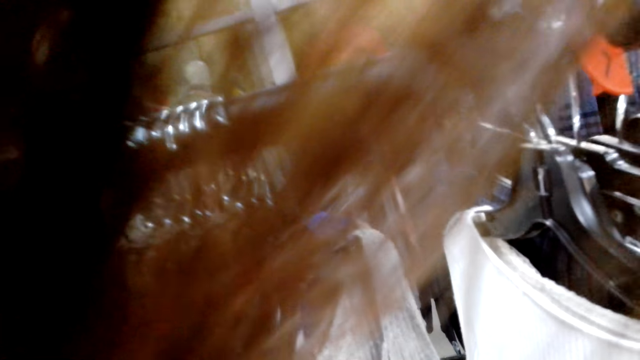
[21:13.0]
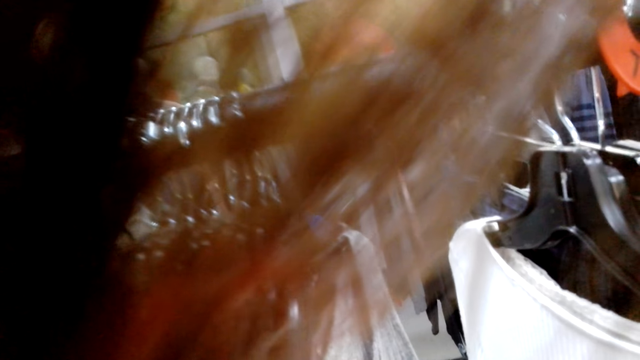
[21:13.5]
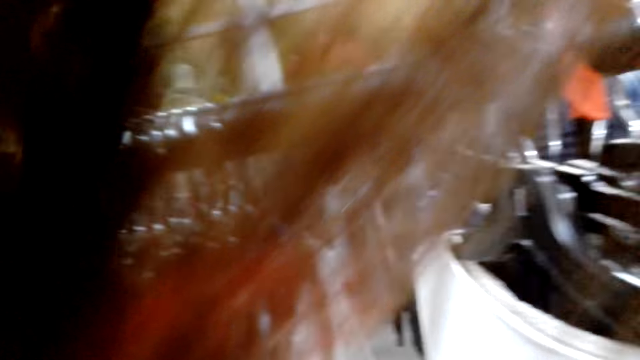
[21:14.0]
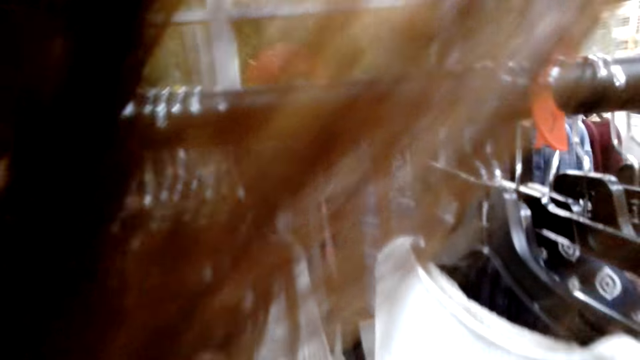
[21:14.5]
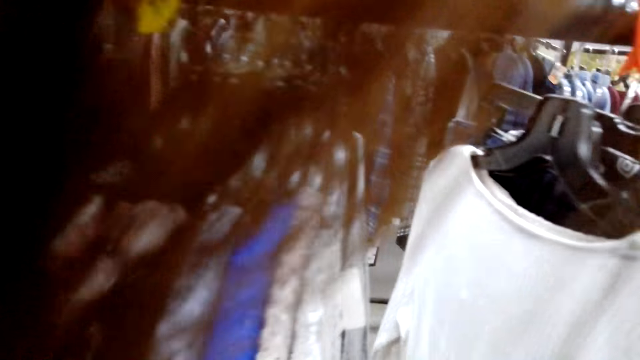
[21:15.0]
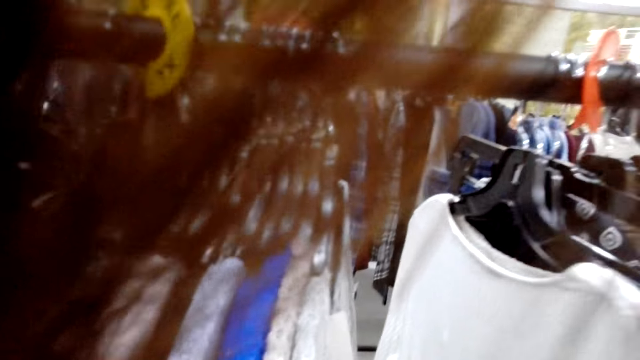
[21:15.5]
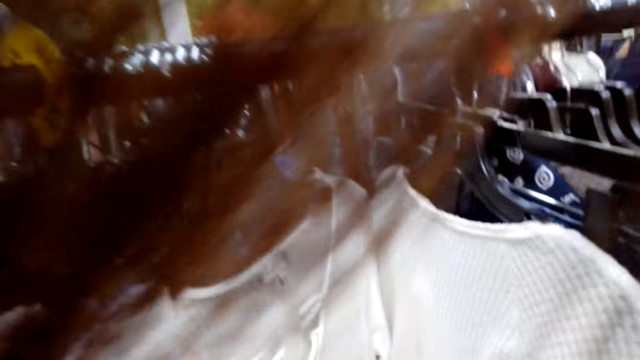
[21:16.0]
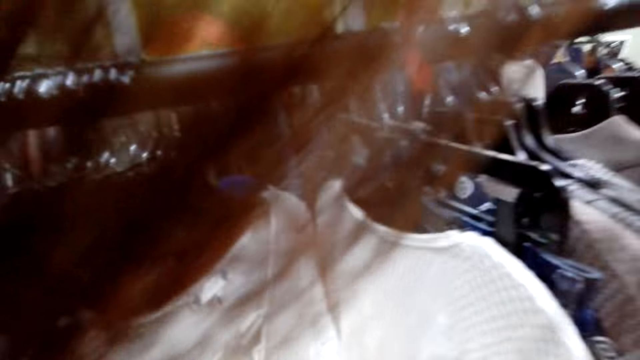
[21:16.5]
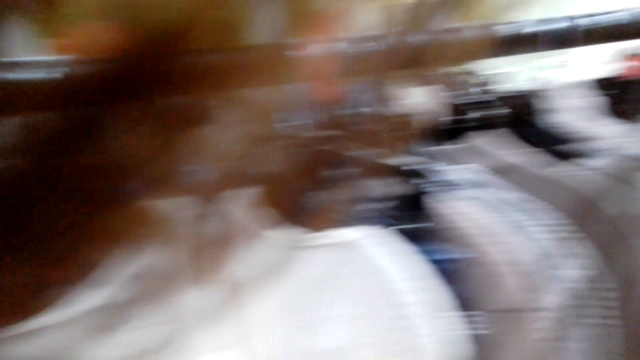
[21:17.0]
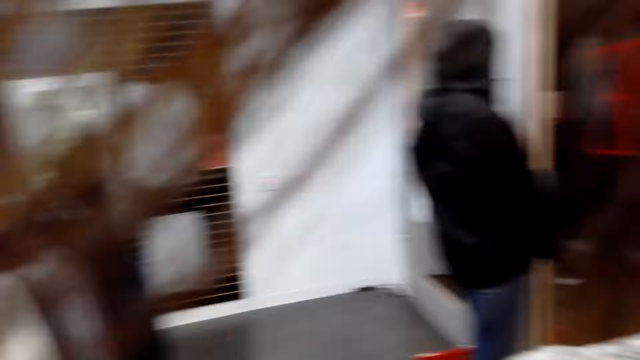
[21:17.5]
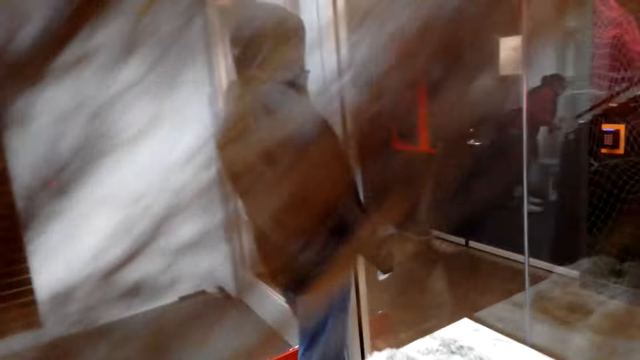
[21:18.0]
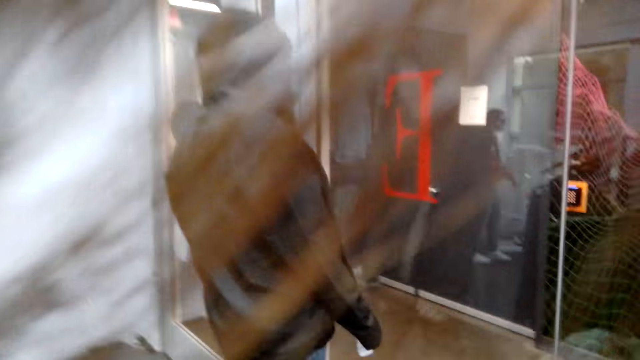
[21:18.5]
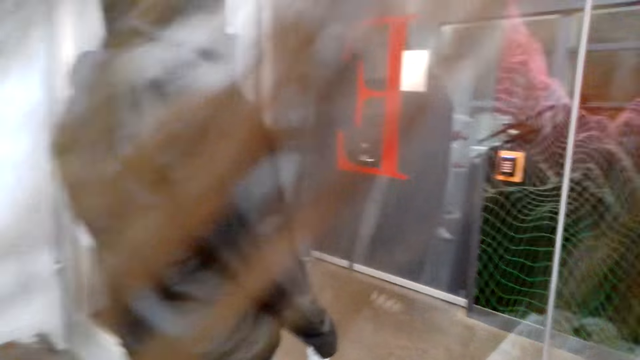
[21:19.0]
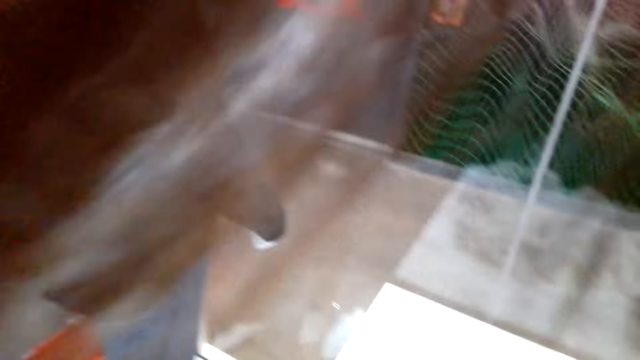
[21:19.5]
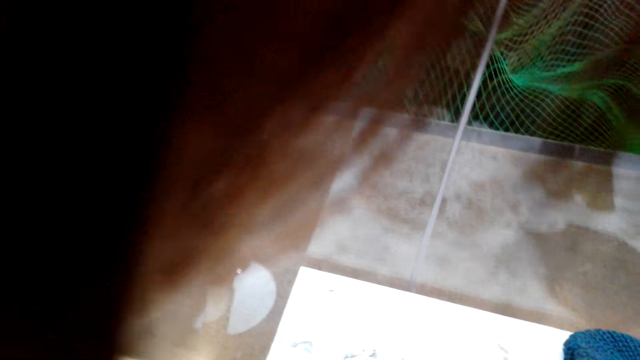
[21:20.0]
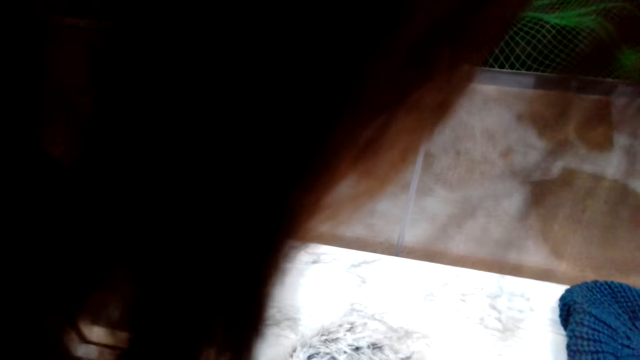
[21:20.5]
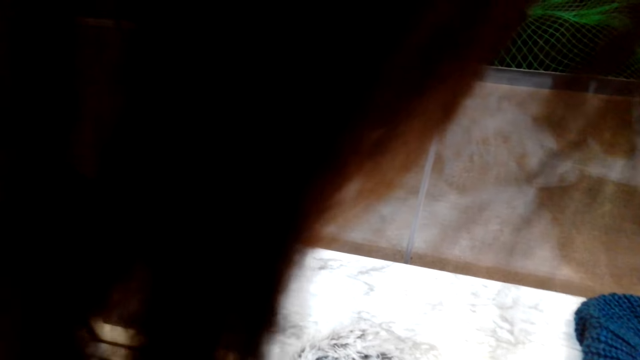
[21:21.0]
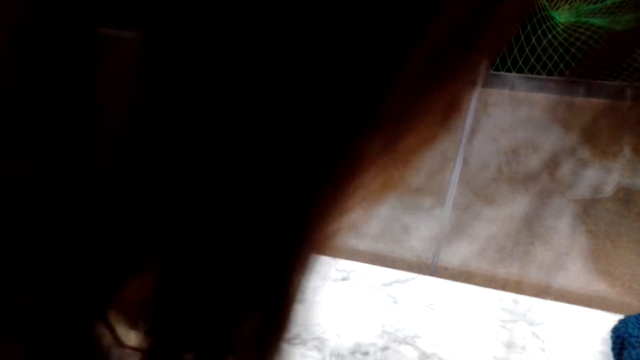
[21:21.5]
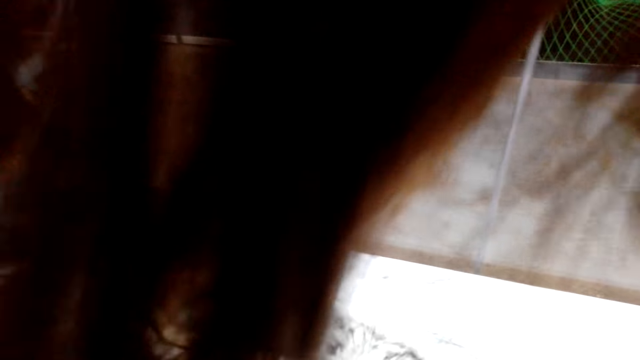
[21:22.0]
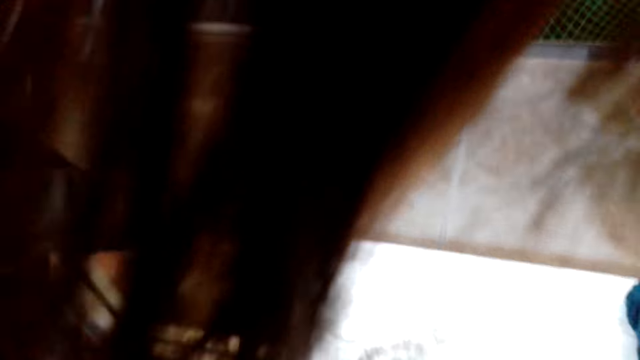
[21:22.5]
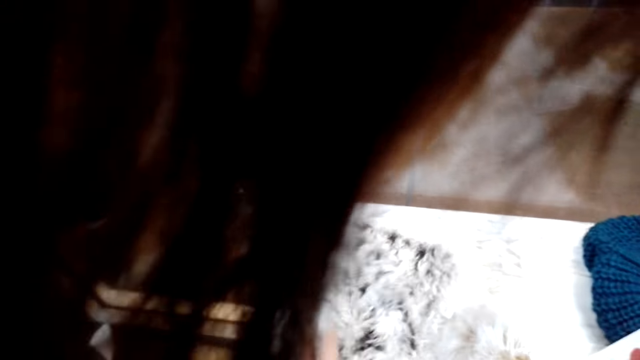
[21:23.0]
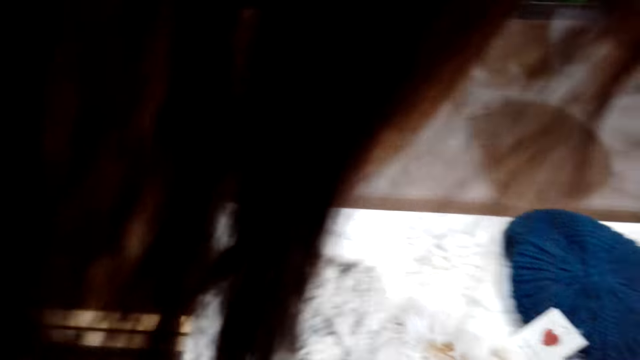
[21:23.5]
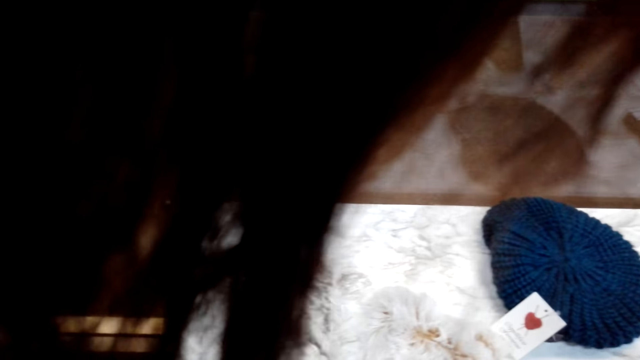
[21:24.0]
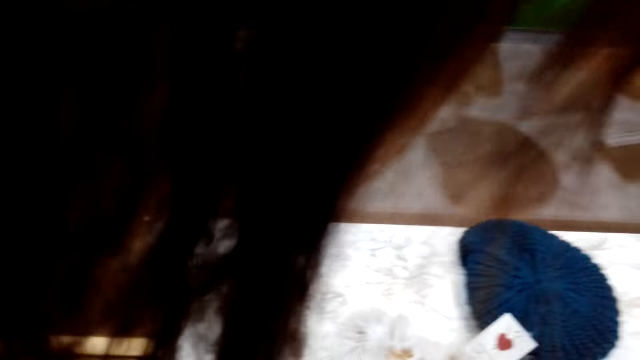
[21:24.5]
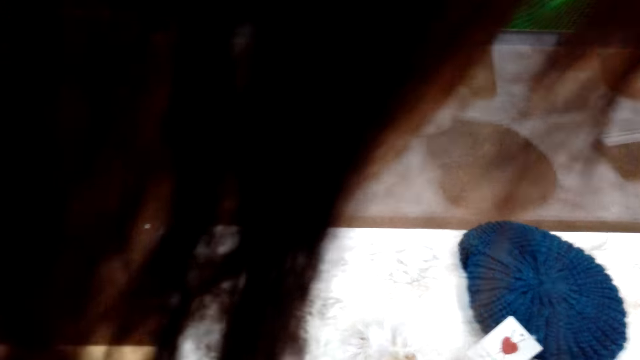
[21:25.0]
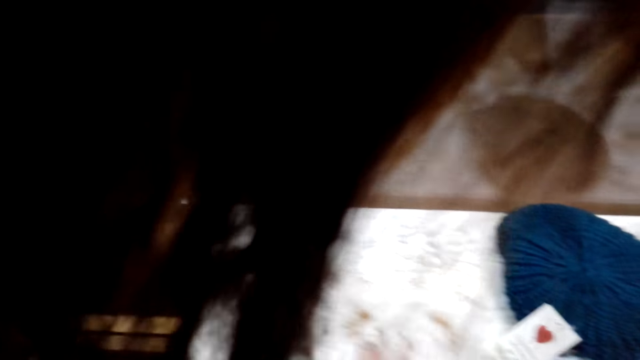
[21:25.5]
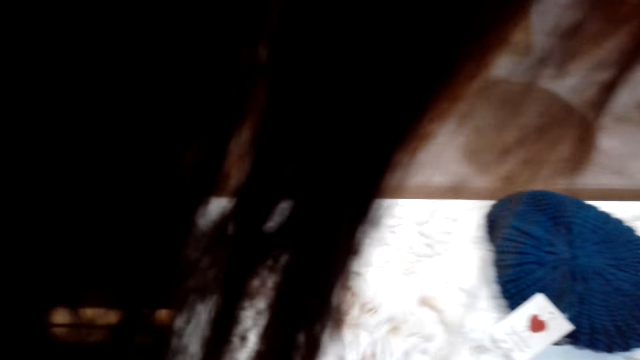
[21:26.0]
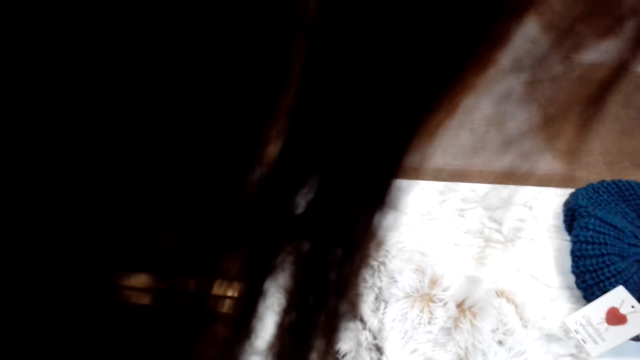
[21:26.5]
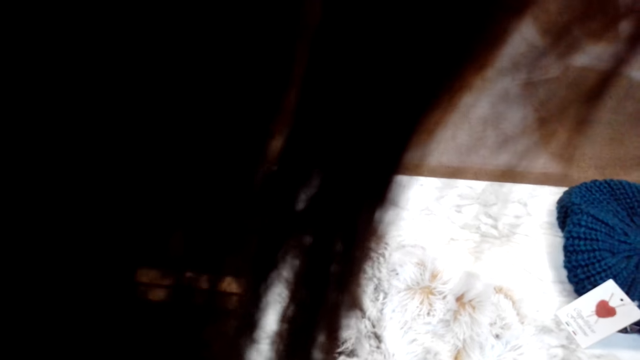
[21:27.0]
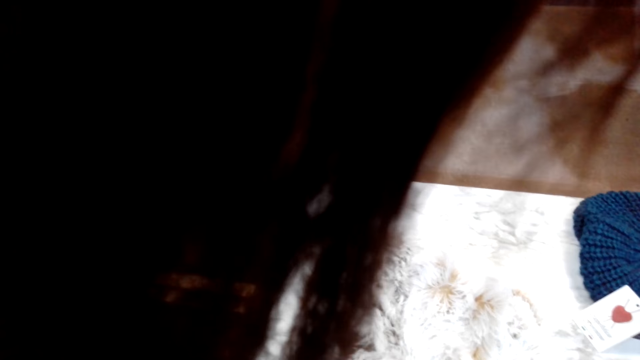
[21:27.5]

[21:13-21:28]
The camera wearer walks around the room. They stare at the scarf.

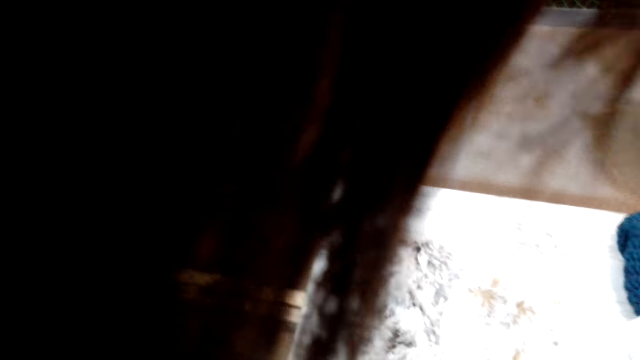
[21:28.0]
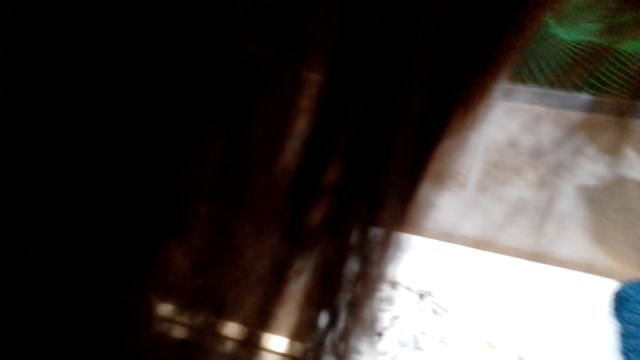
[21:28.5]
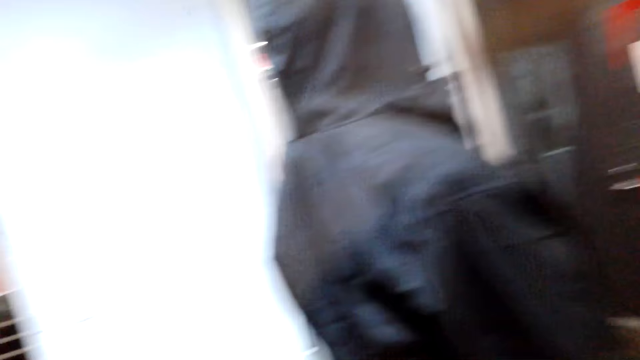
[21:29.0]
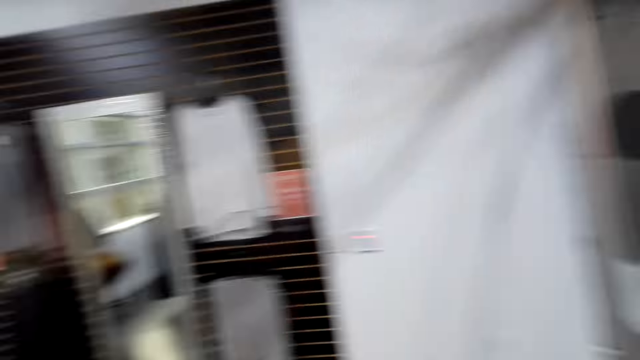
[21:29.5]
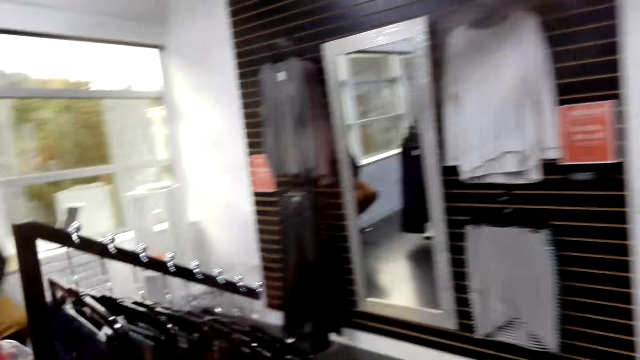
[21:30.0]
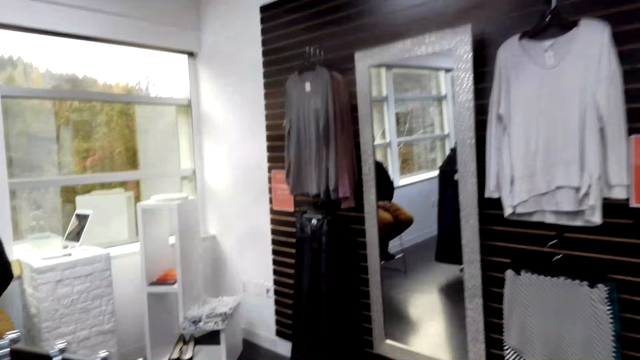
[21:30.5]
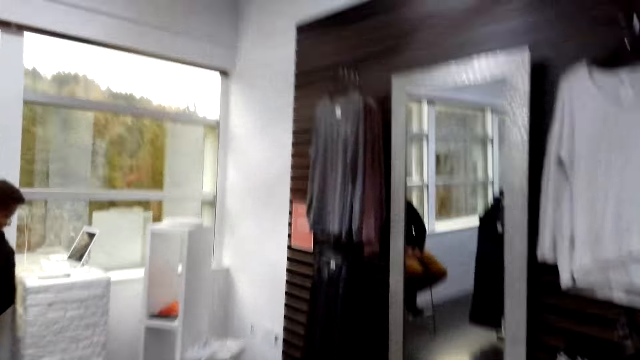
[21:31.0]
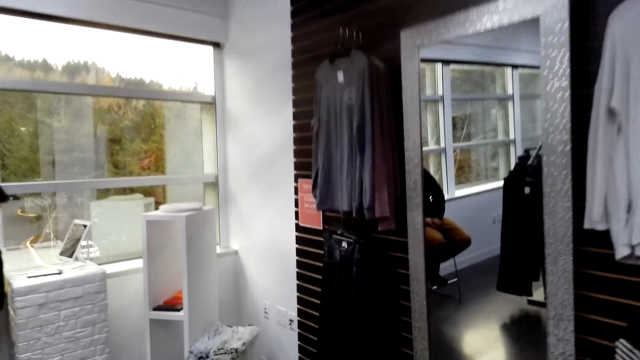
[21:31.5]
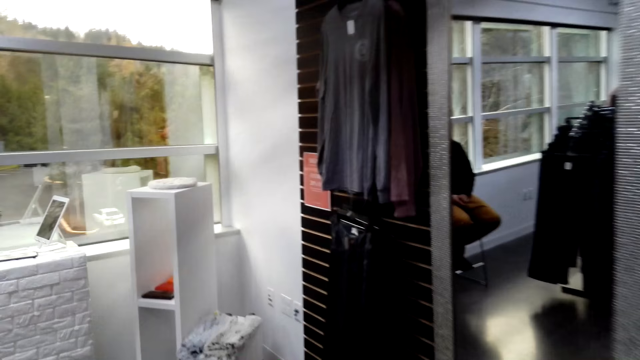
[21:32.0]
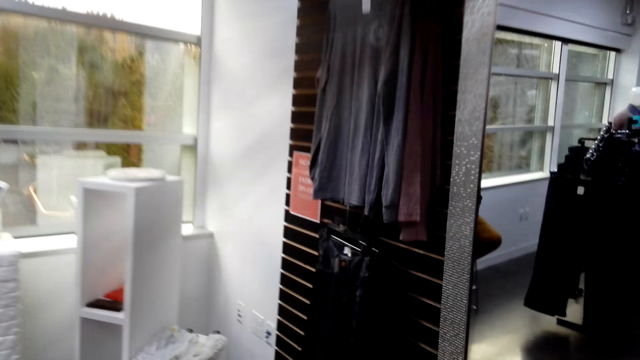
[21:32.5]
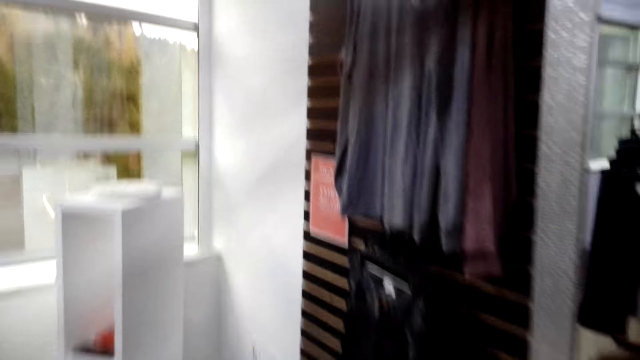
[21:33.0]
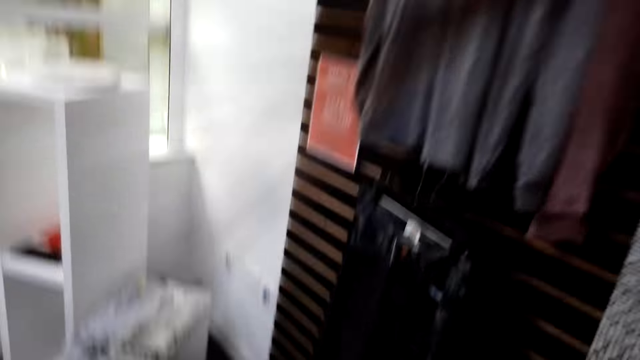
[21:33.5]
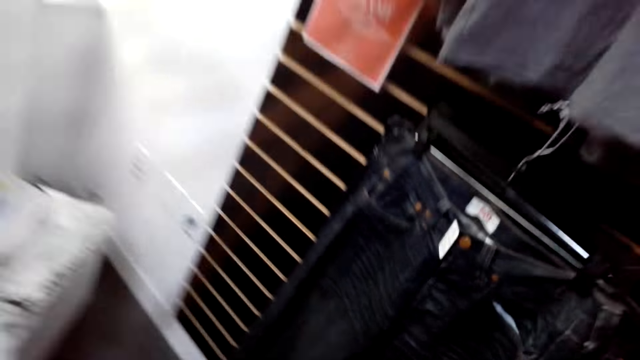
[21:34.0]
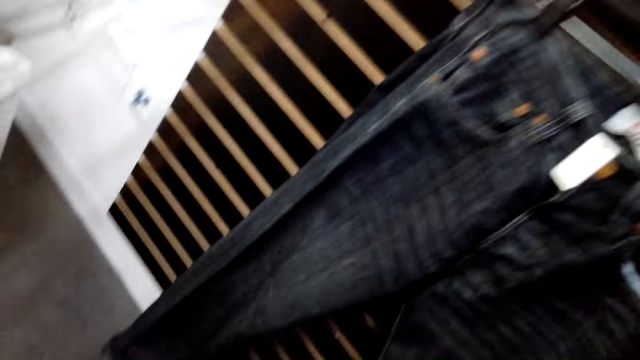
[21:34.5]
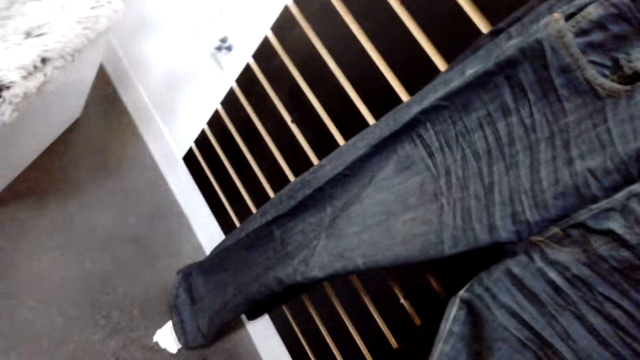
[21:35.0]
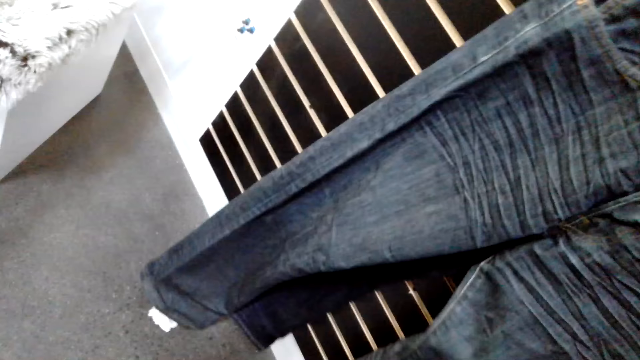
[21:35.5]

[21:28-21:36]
A woman and another woman move around the shop. The camera wearer looks around the room. They walk around the room.
